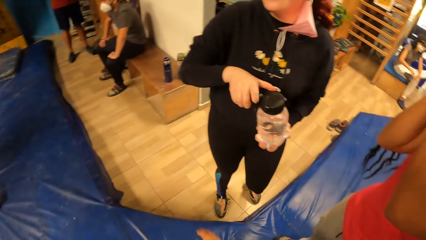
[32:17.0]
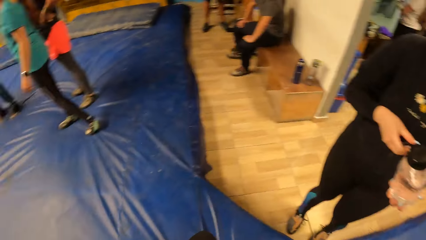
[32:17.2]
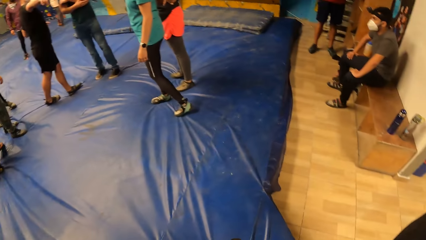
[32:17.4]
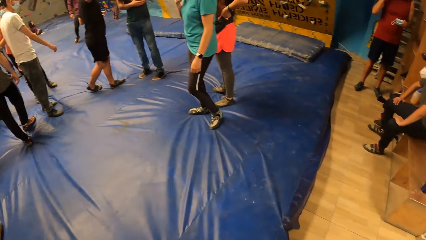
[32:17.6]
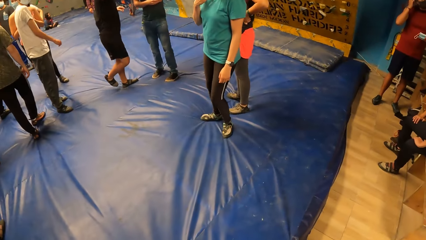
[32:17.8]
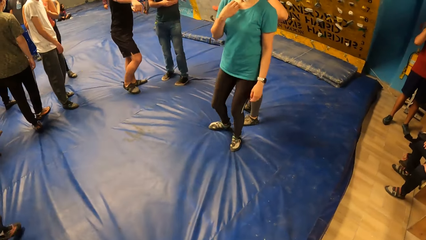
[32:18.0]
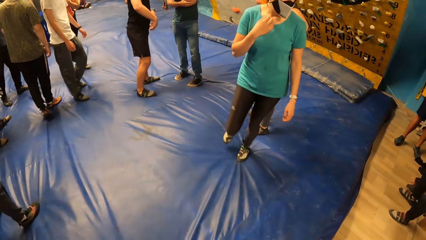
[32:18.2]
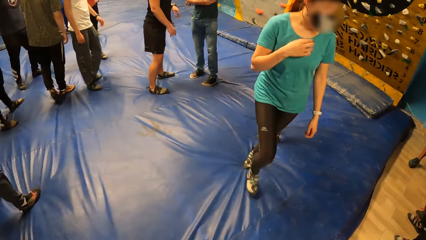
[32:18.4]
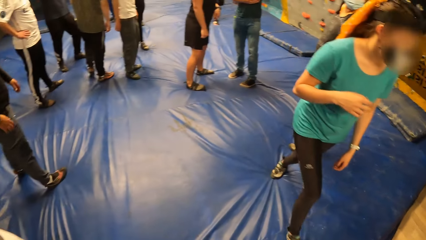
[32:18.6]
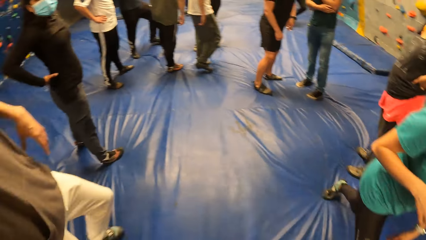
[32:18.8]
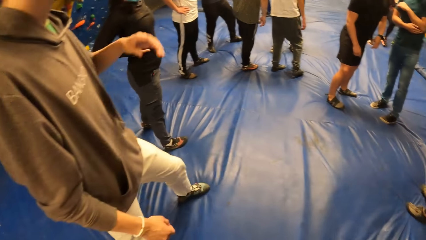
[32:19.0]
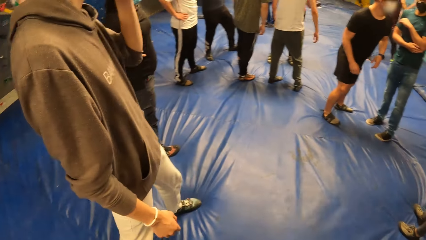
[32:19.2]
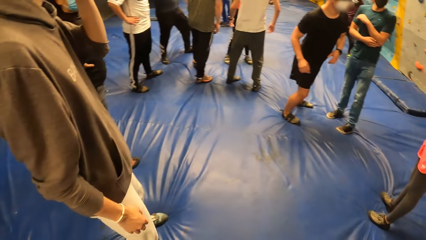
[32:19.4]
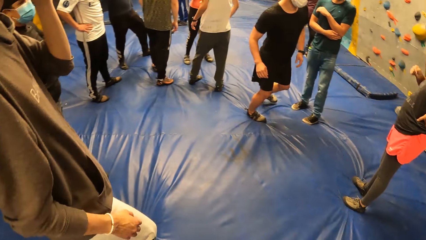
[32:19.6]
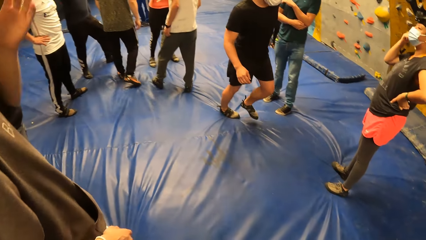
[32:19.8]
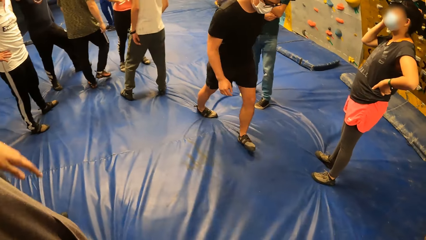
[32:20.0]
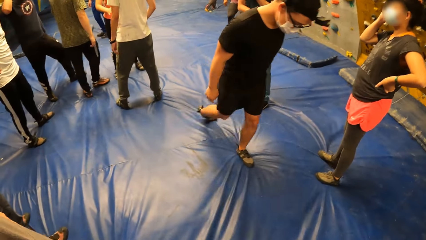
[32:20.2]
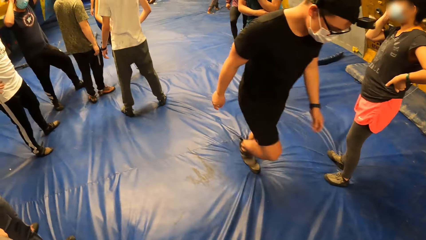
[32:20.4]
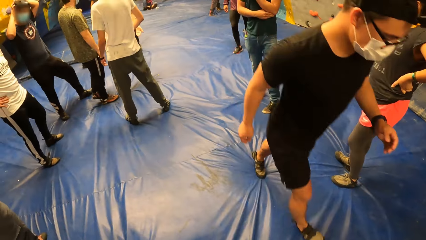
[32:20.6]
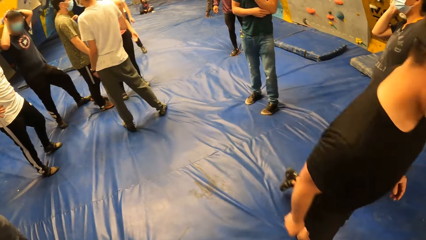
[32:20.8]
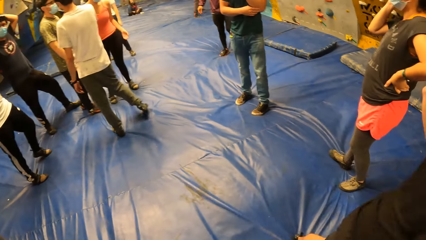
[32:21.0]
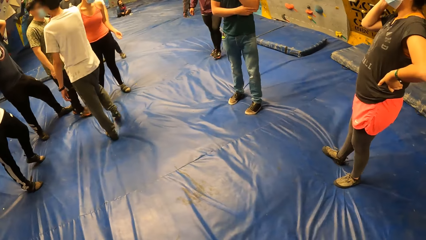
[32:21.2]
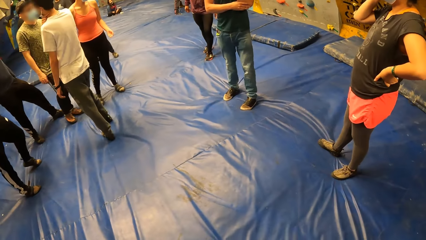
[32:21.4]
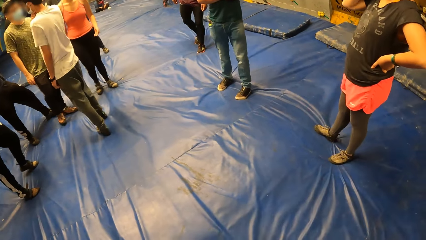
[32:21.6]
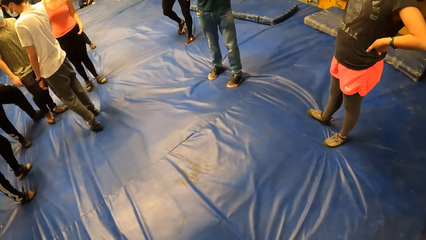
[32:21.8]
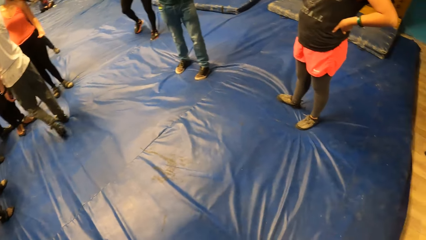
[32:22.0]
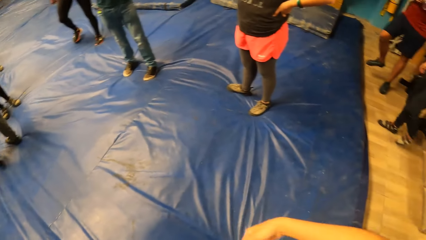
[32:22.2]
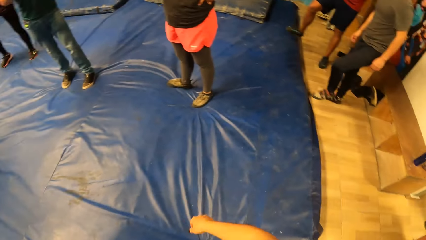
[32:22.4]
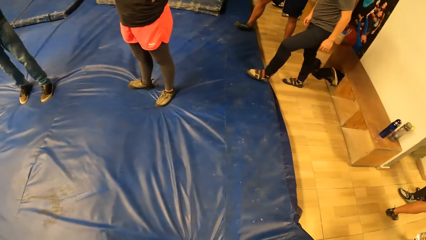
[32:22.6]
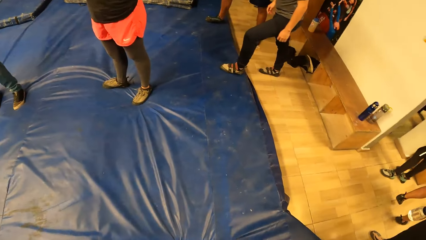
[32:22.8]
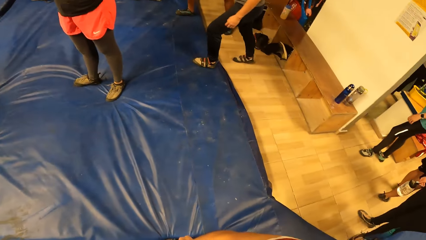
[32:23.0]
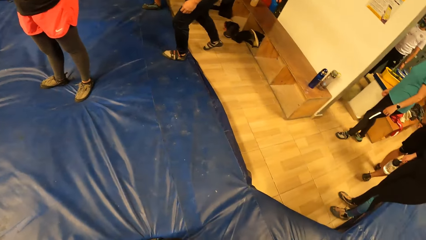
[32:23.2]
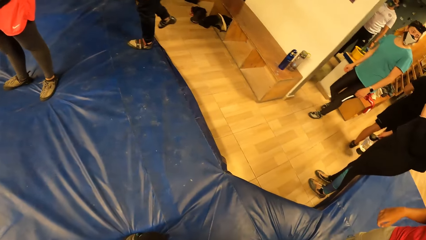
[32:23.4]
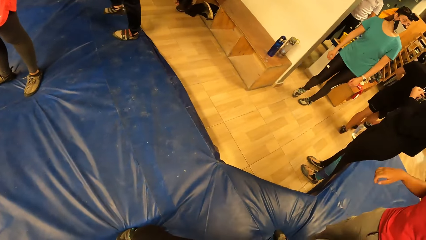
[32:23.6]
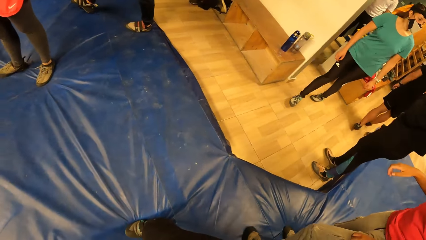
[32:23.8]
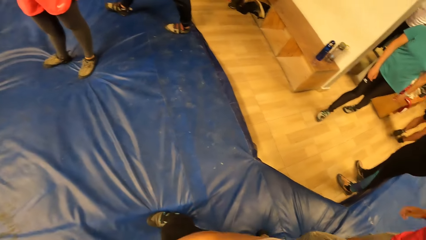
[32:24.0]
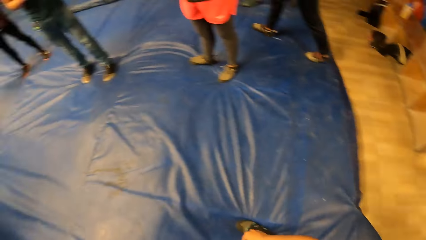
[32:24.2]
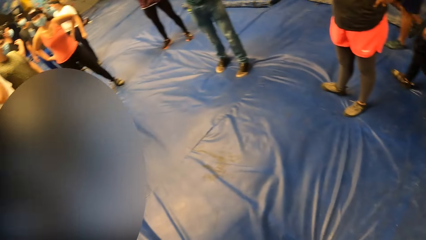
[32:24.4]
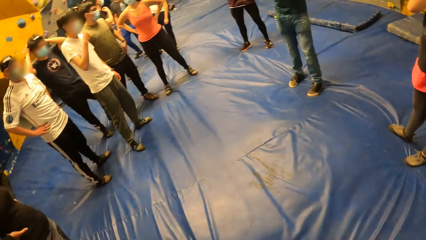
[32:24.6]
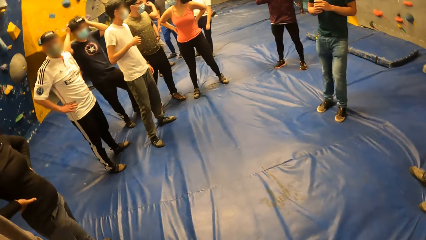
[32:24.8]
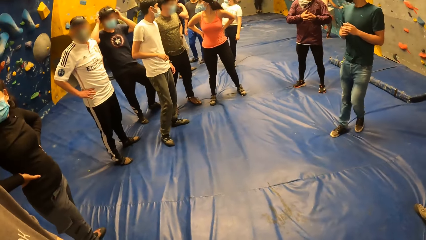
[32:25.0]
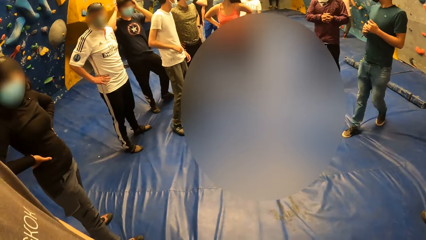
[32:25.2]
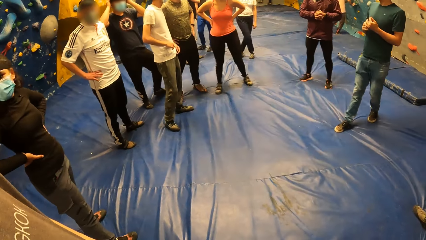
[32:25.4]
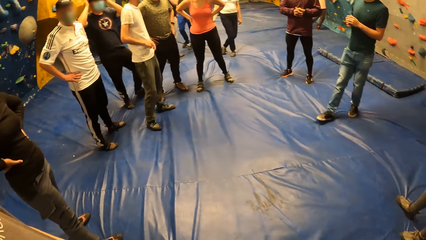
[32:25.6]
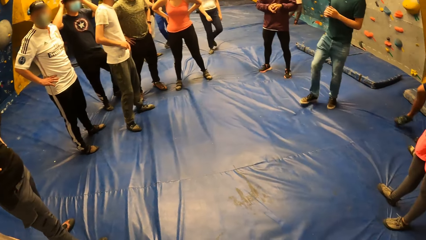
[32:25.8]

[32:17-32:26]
The camera wearer looks around the room. They walk around the room and stare at the other people inside the room.

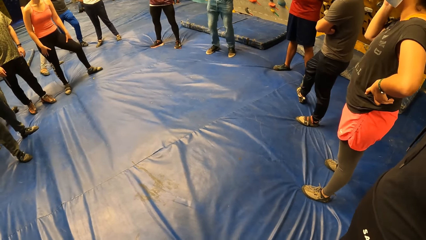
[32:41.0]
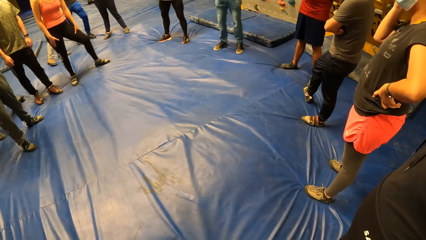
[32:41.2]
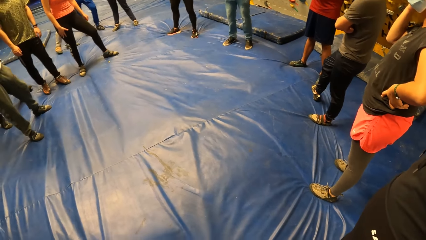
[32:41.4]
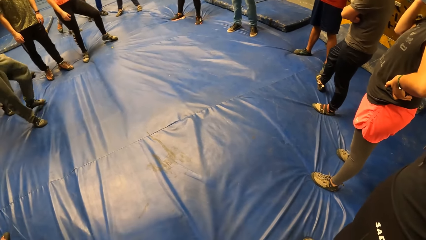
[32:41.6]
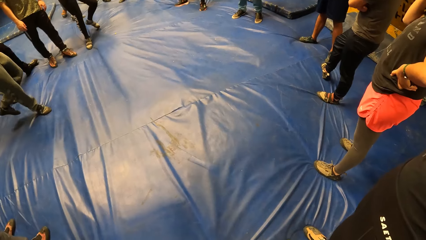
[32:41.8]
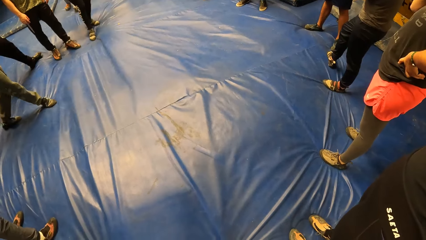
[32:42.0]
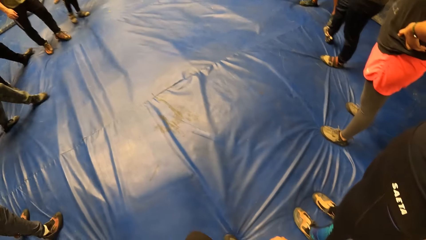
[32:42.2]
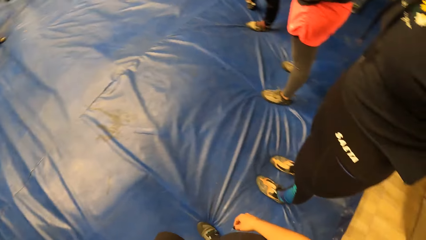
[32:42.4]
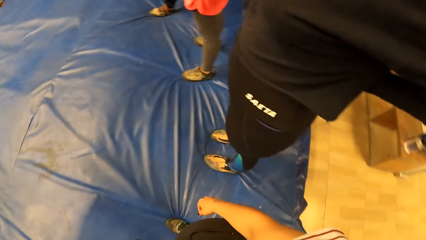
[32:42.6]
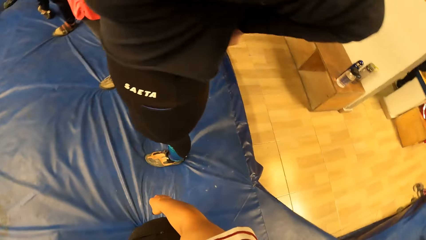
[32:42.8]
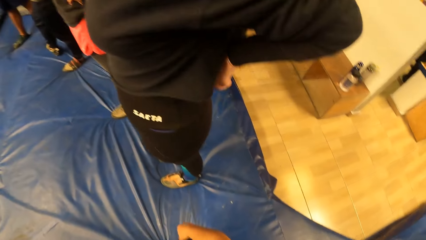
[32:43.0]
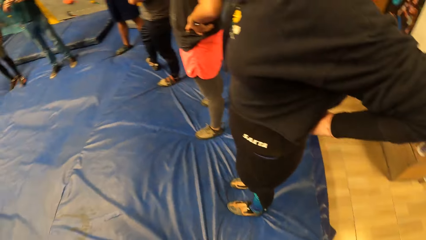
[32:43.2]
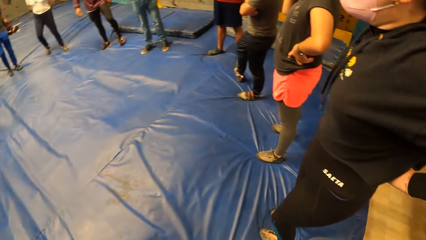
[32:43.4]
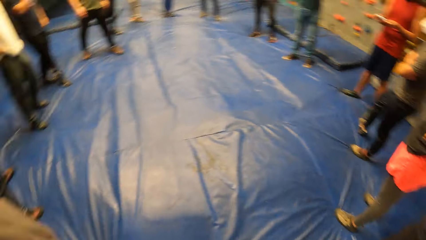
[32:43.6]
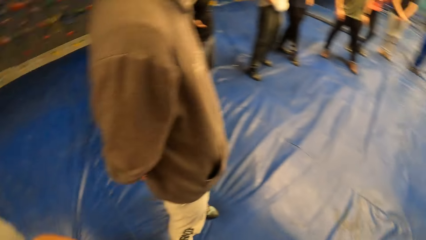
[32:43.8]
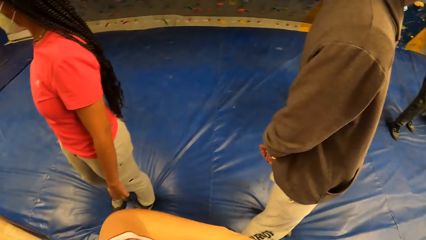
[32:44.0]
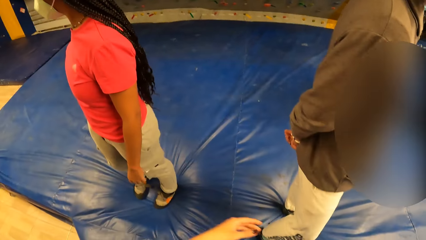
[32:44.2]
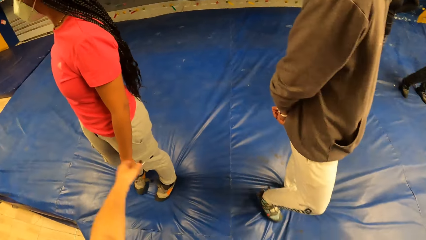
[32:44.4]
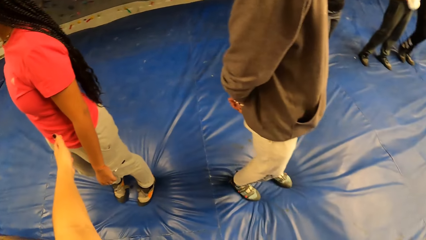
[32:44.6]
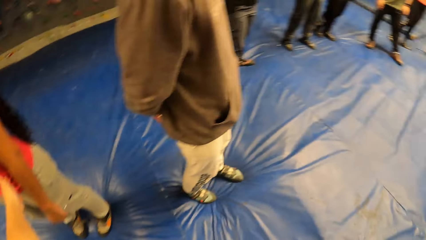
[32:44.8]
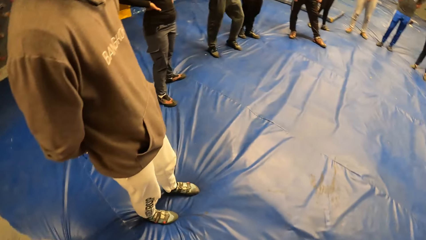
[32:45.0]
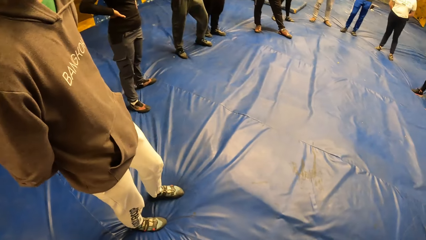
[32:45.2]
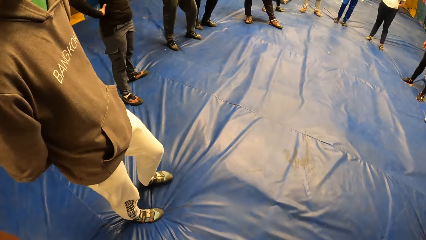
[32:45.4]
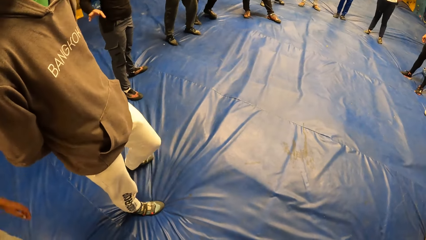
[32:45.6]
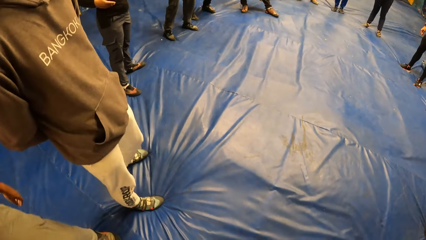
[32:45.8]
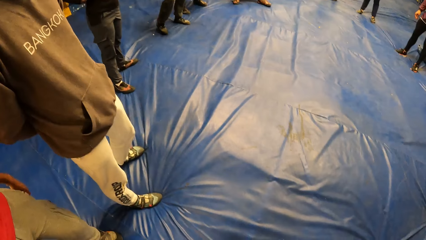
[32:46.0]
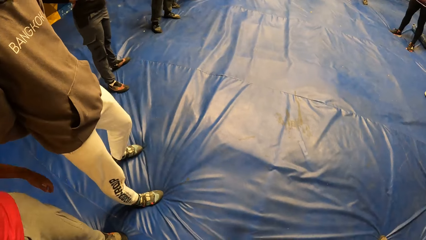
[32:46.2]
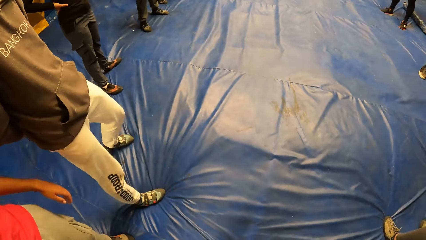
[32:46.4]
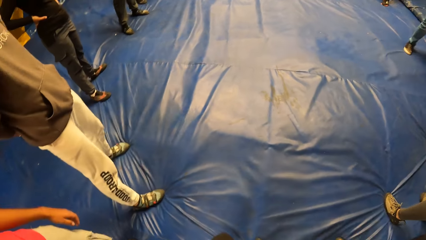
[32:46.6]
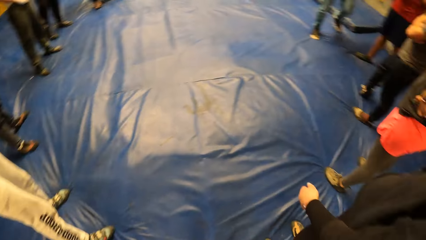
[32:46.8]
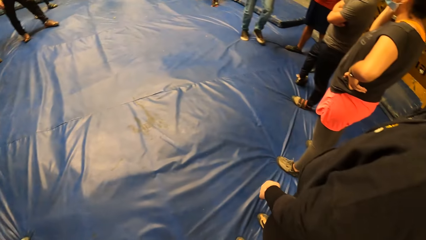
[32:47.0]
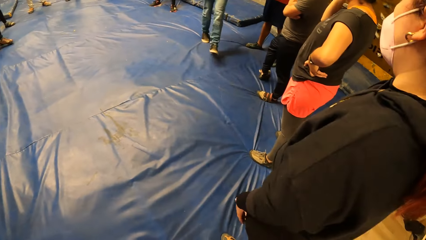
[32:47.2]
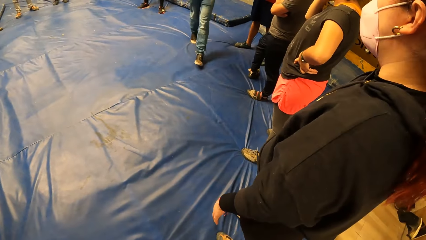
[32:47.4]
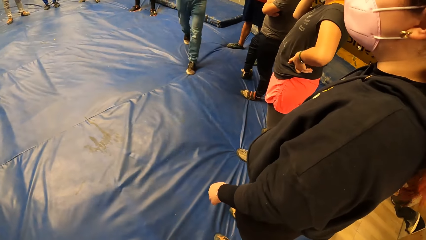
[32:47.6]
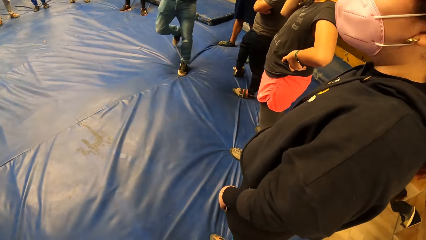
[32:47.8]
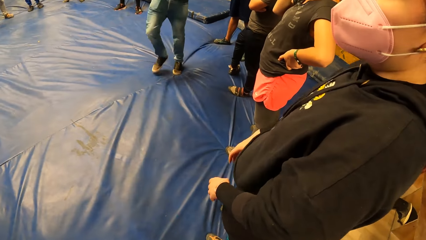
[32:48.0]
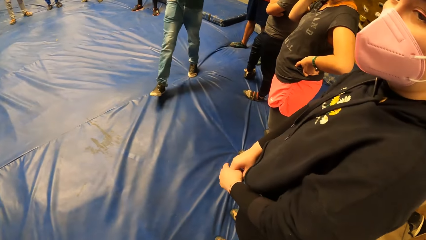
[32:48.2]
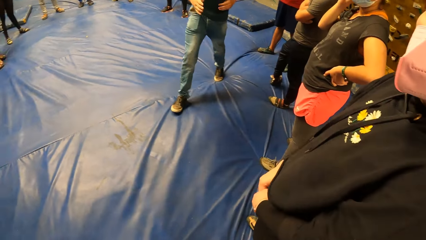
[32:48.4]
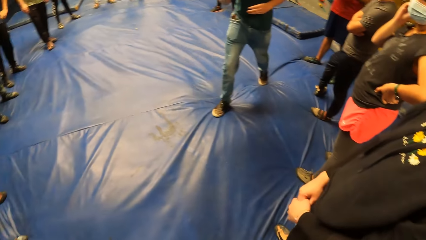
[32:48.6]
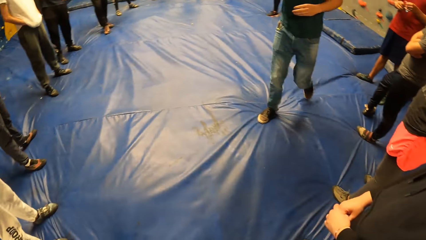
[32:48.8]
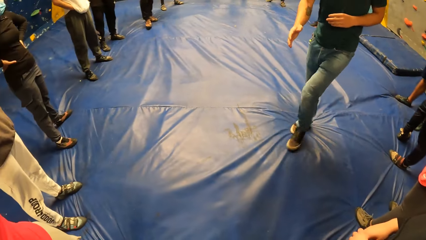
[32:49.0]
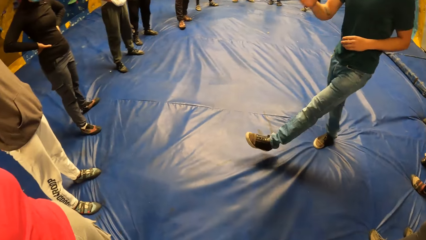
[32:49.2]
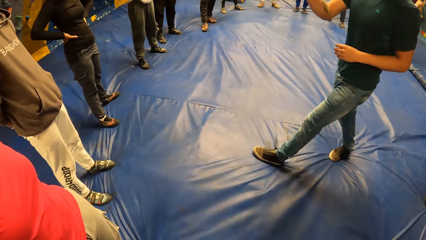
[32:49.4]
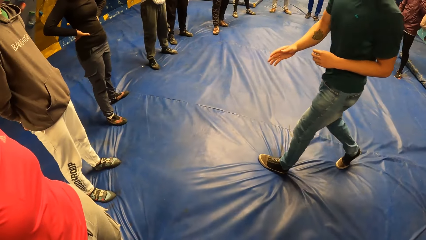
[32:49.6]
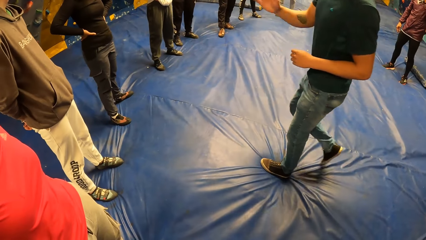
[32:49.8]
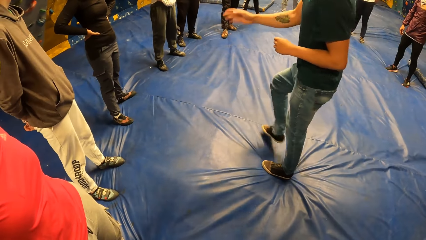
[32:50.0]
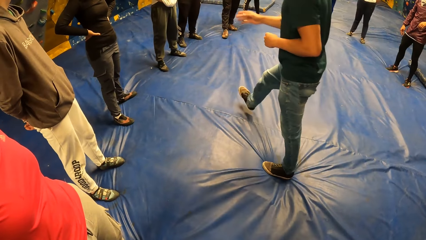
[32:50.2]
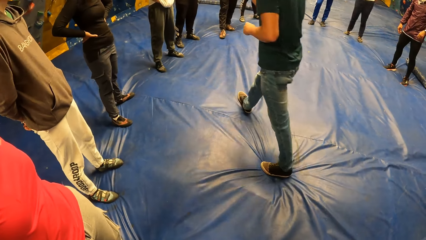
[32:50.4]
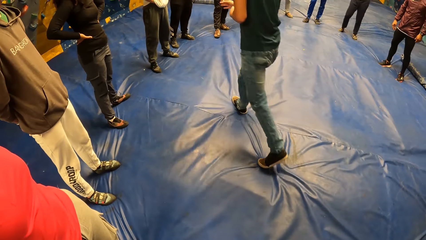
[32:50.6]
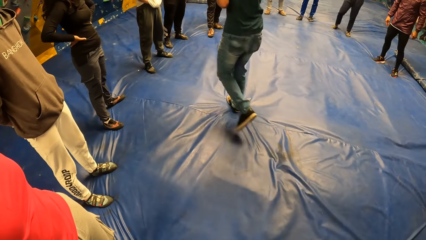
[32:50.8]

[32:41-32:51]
The camera wearer looks around the room and stares at the other people inside the room. A man walks around the room. The man addresses the camera wearer and a group of people.
